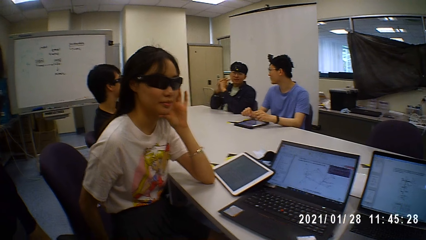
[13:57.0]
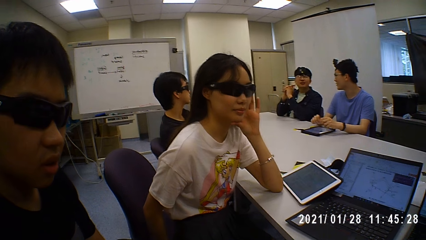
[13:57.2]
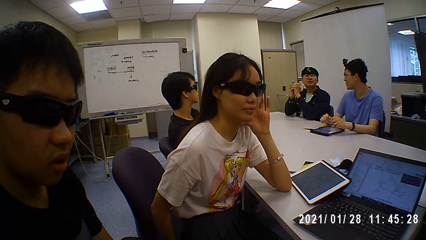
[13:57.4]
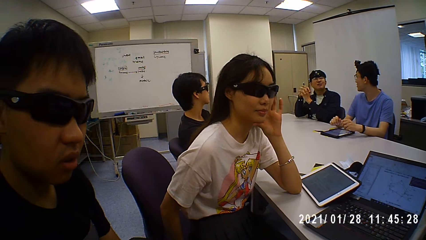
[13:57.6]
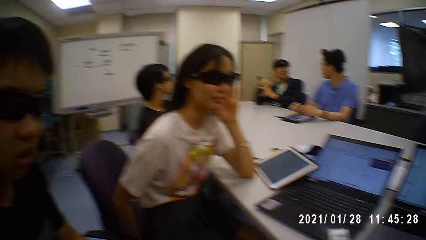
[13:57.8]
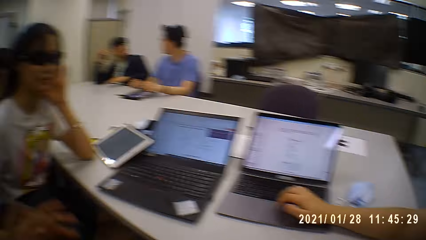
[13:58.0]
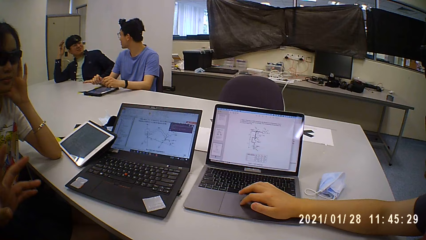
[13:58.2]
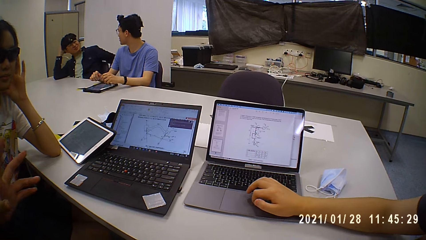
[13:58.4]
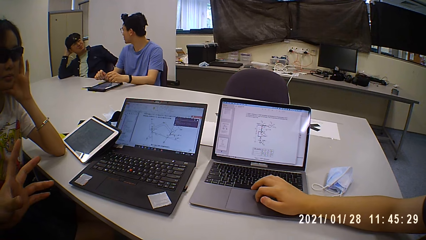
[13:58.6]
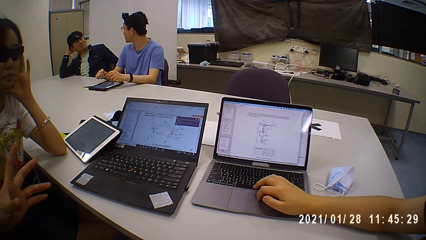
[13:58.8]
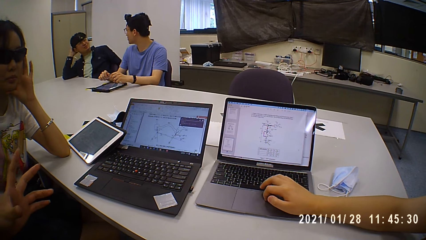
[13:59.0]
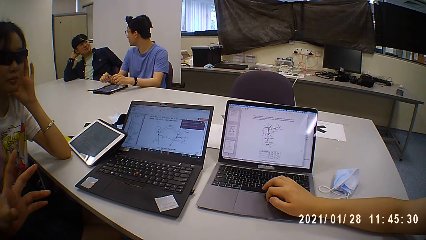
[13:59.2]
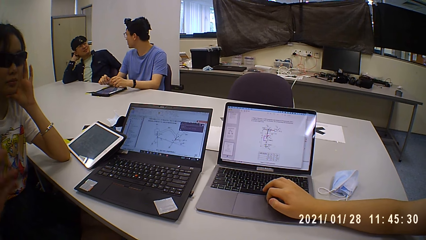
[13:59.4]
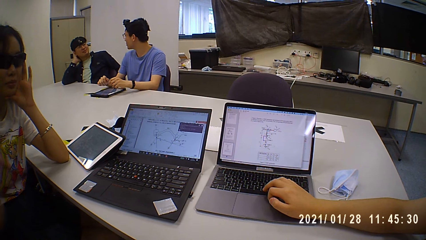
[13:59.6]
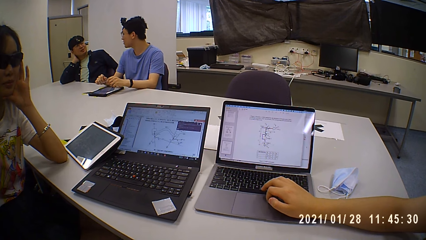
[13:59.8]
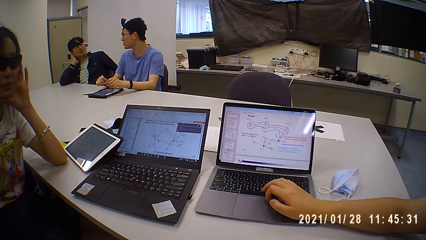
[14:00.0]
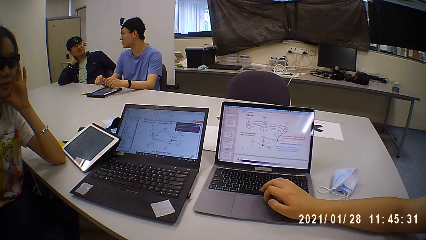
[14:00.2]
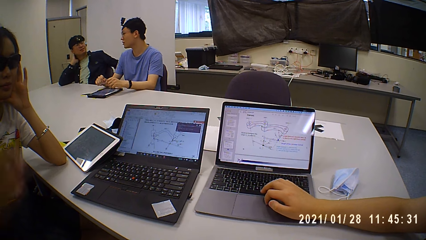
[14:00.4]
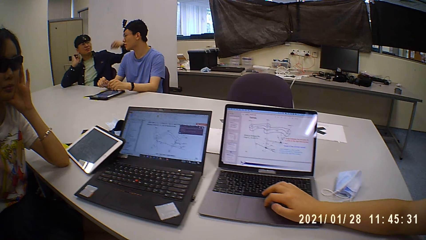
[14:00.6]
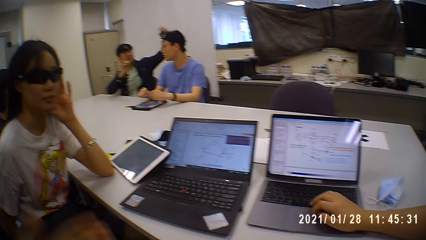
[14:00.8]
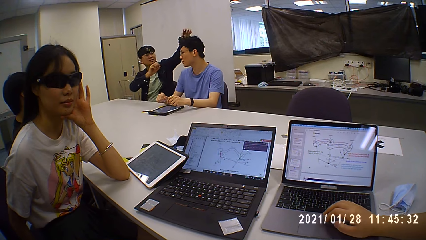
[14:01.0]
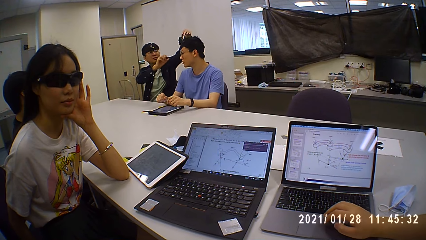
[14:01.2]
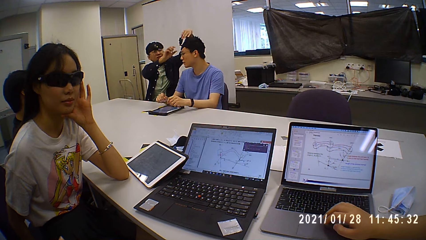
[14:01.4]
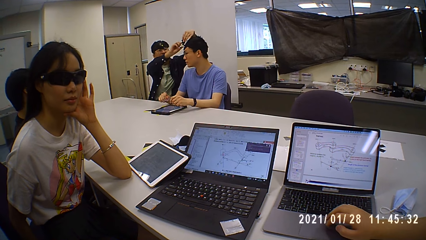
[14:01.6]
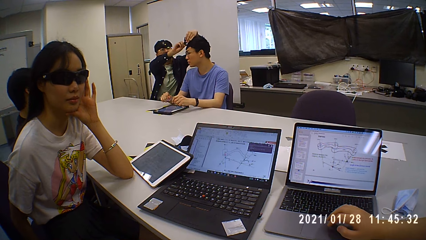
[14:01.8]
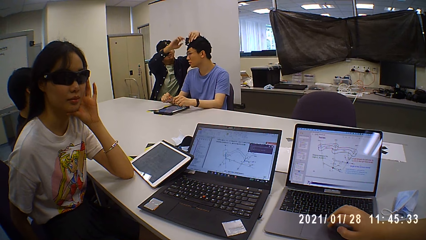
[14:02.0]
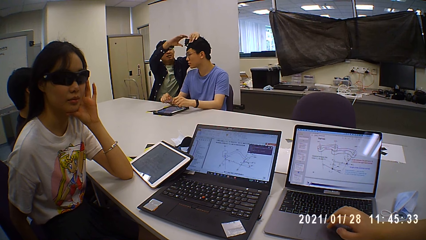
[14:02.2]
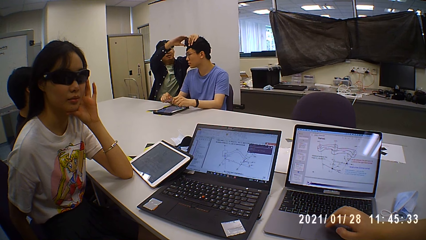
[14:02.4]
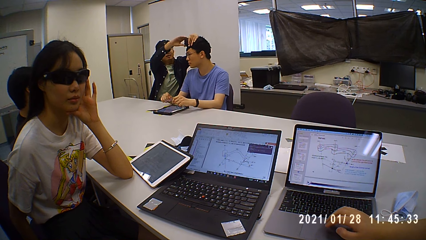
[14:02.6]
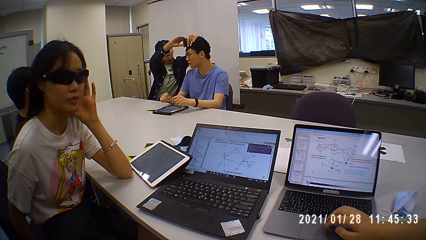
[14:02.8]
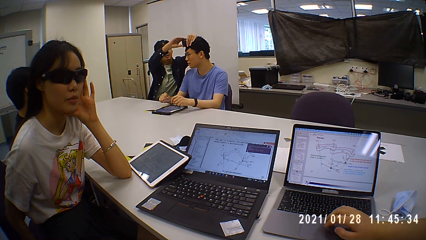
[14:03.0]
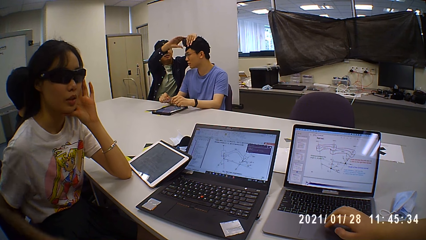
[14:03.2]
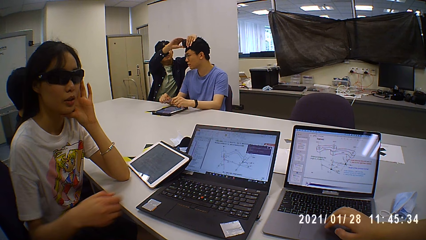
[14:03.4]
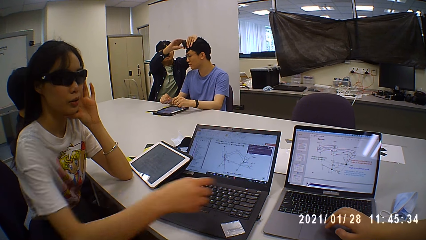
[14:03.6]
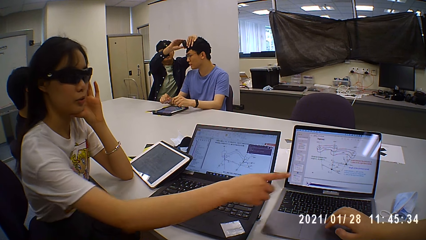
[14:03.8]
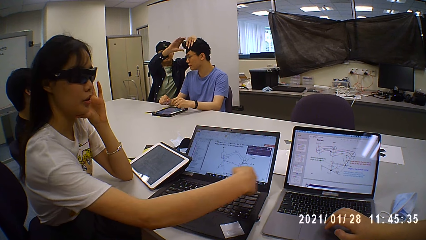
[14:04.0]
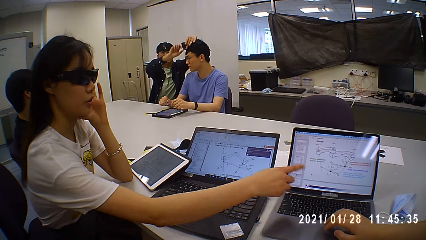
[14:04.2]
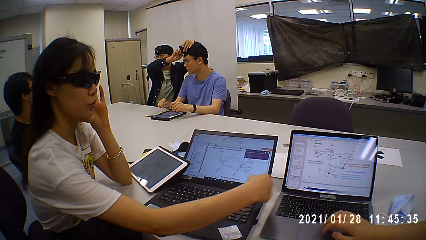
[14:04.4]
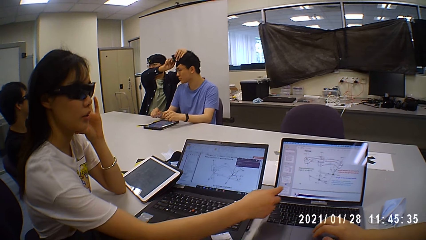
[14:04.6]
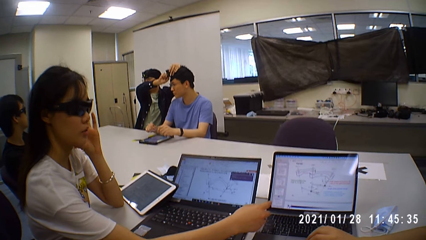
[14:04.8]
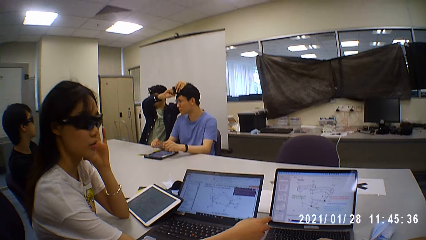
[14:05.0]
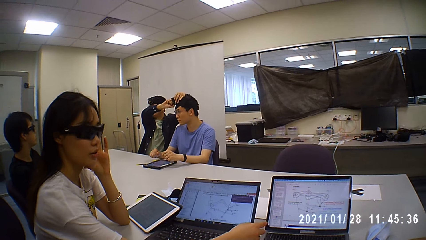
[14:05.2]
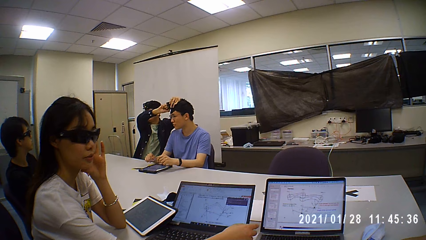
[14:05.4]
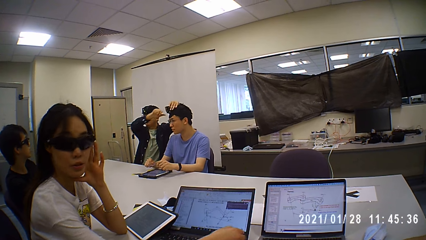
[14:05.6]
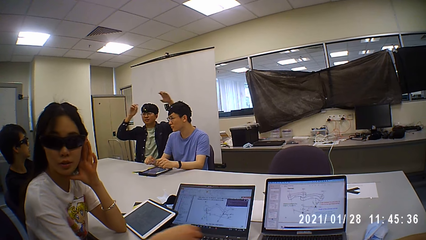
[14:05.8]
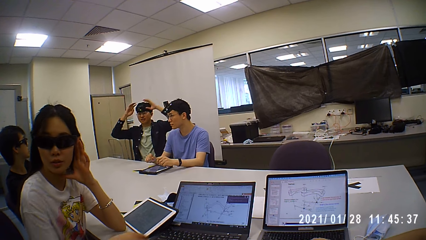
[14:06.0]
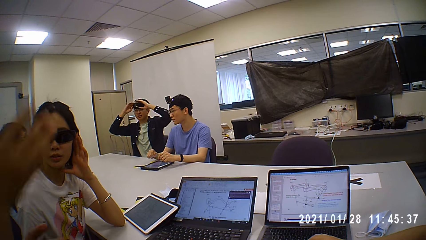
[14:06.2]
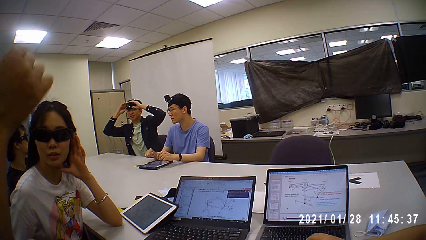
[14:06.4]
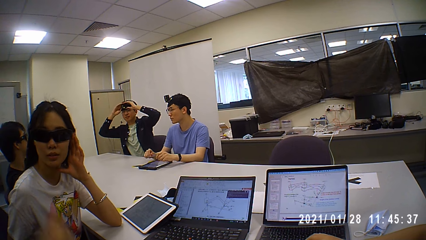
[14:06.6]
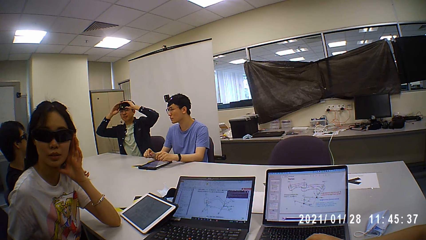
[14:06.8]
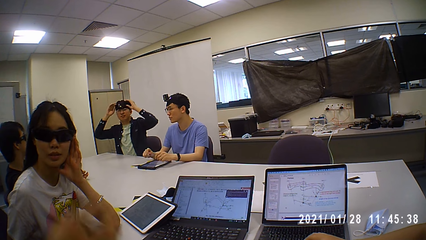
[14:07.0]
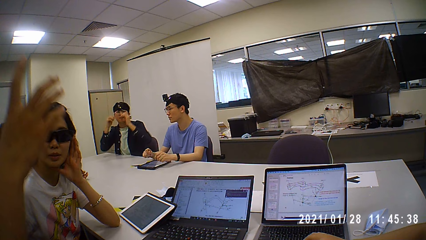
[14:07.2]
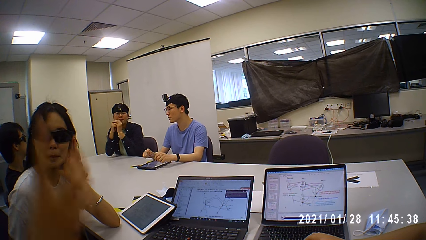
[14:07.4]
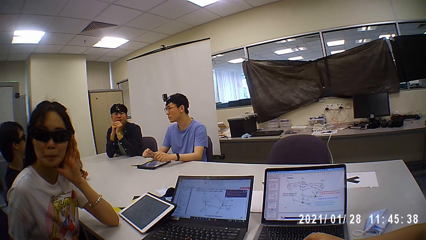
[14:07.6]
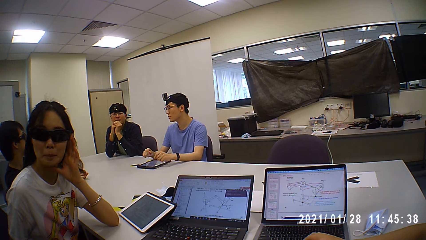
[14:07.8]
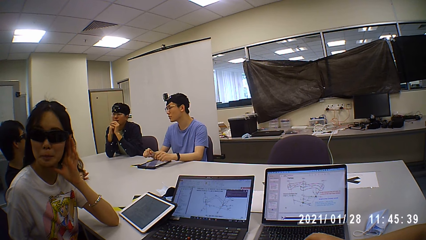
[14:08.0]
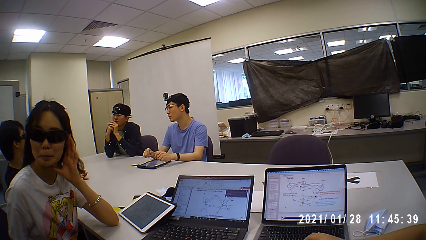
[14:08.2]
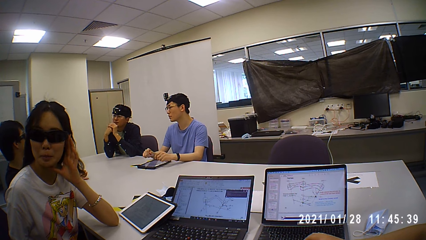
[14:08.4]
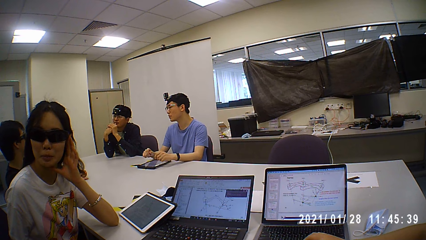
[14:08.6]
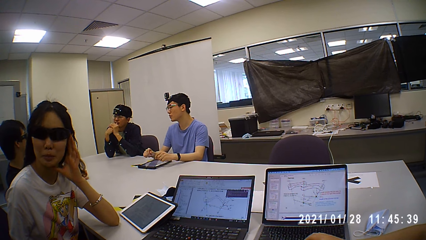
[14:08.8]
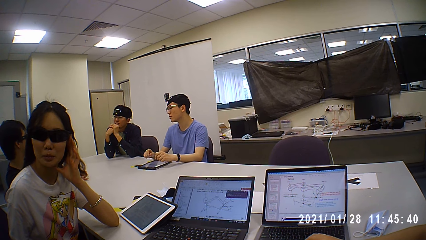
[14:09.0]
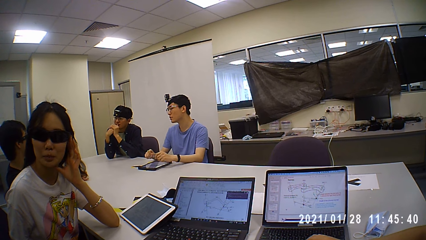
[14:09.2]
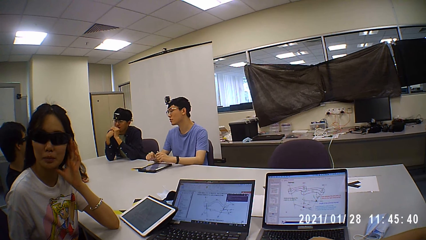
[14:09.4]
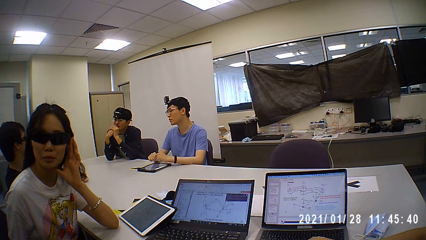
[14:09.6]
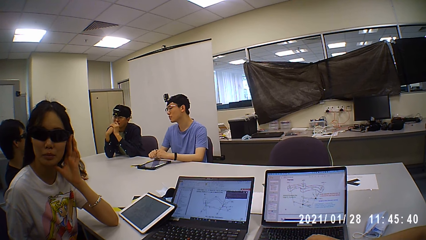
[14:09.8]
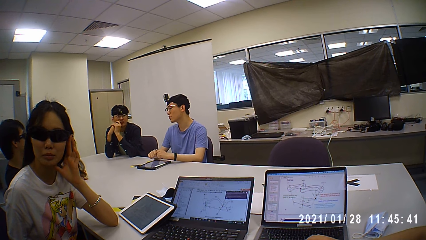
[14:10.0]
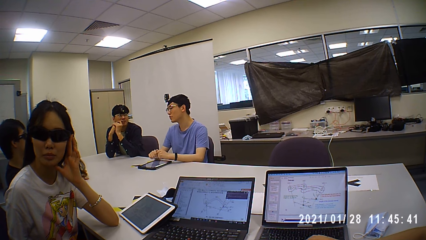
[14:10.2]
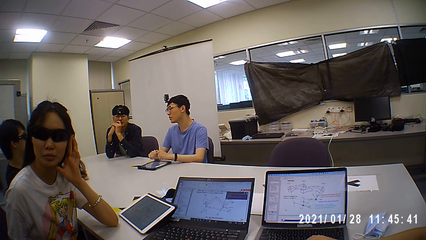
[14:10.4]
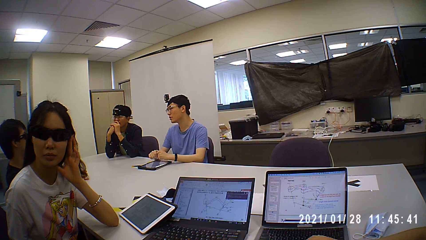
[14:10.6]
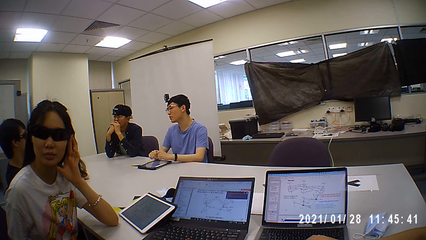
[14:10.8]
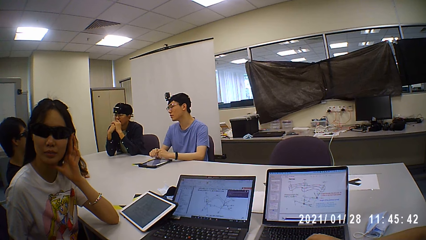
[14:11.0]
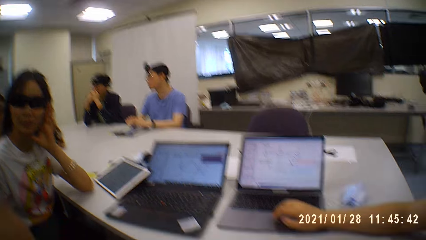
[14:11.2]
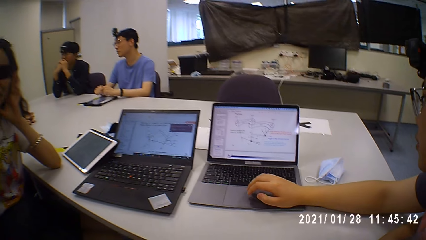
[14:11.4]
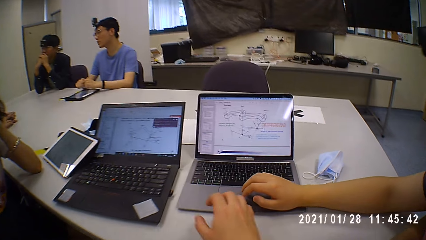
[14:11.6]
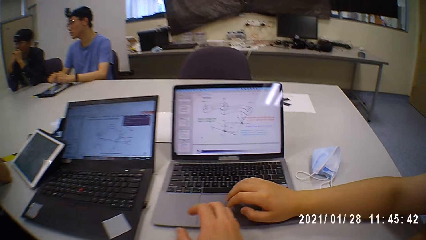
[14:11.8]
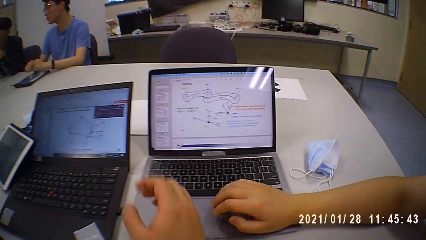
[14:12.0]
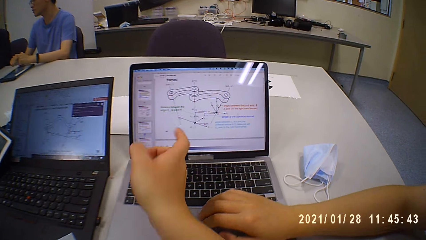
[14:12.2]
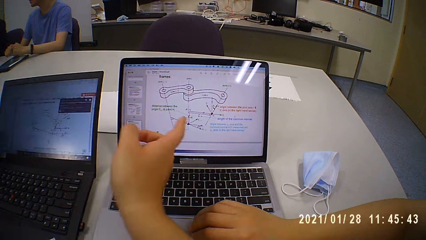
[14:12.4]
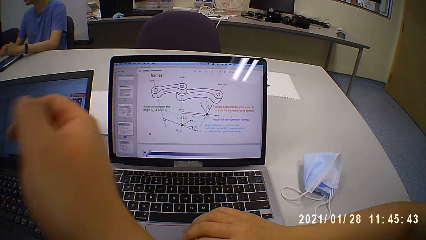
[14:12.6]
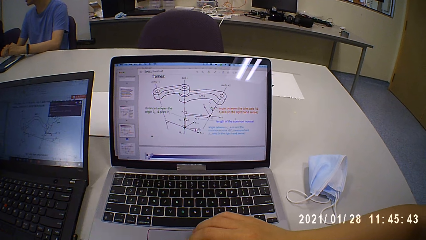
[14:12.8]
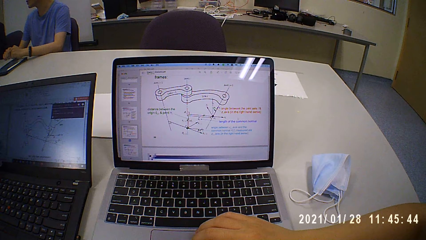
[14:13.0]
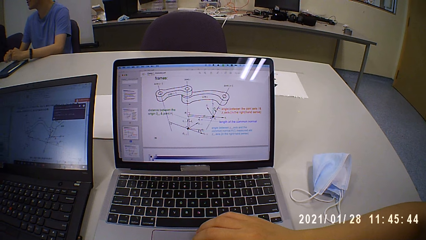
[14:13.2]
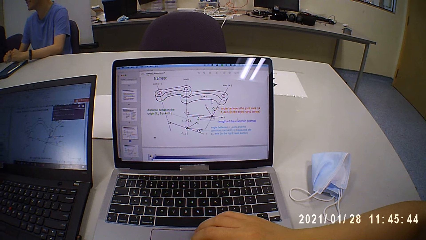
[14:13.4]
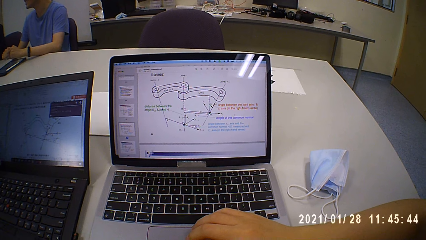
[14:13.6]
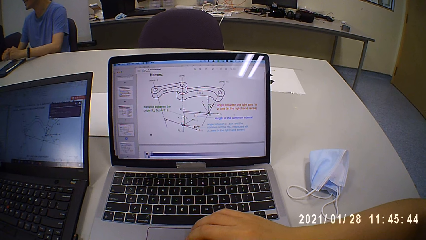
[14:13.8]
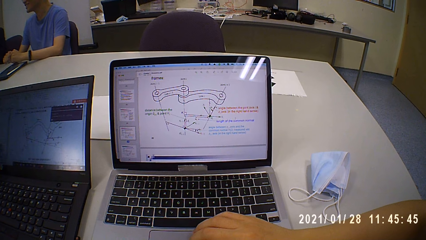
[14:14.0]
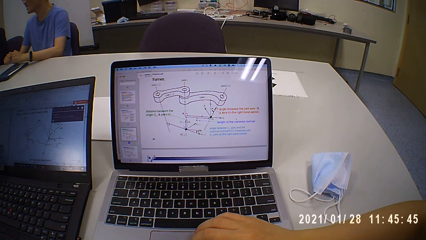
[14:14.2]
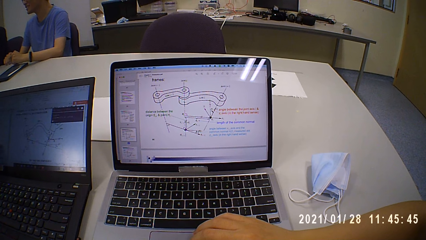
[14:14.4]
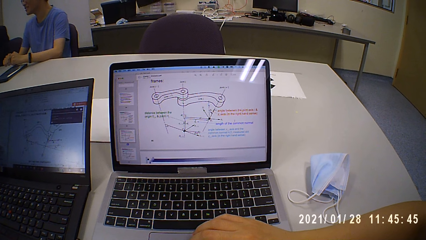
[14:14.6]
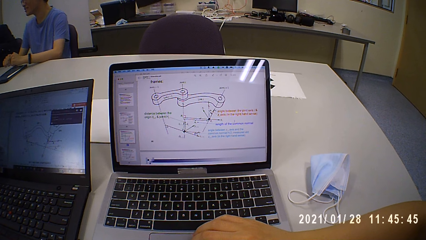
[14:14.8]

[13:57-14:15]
A person operates the laptop. A man adjusts a camera on another man's head with both hands. A lady points at a diagram. The other man sways his hand. The first man adjusts the camera on his head with both hands. Another man operates the laptop with his right hand. The camera wearer touches the laptop and points at the diagram.
